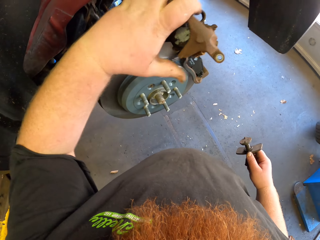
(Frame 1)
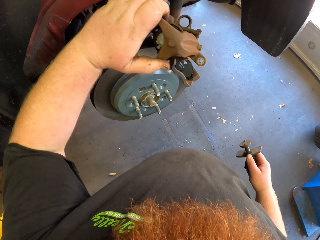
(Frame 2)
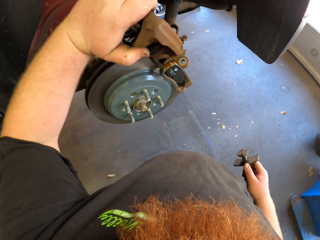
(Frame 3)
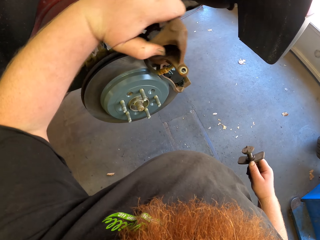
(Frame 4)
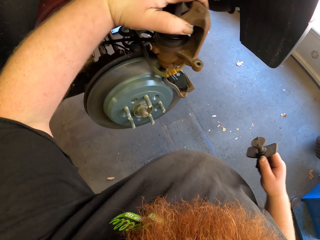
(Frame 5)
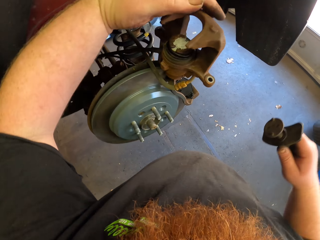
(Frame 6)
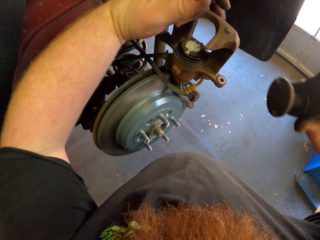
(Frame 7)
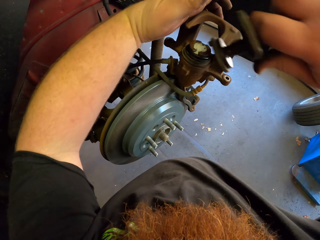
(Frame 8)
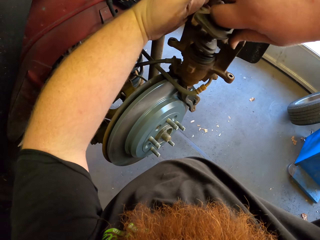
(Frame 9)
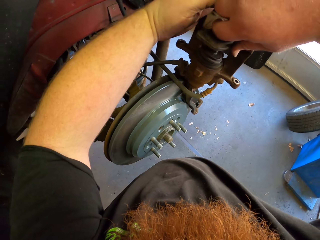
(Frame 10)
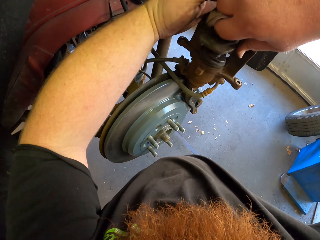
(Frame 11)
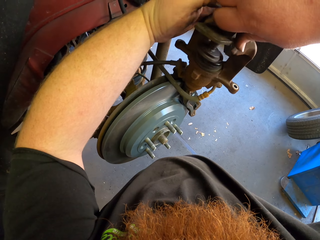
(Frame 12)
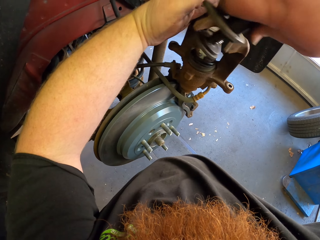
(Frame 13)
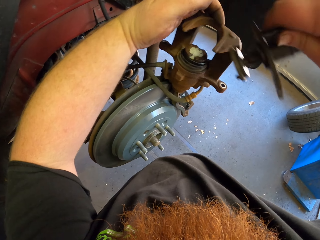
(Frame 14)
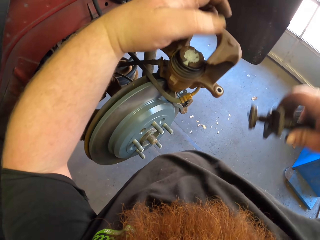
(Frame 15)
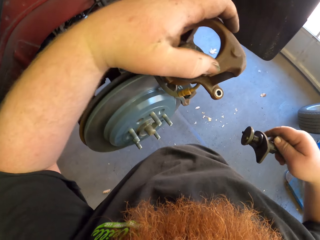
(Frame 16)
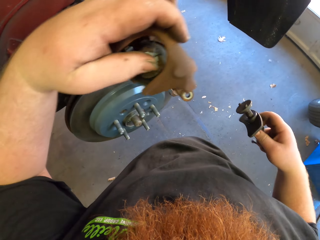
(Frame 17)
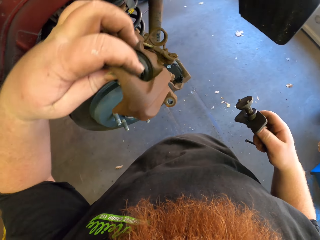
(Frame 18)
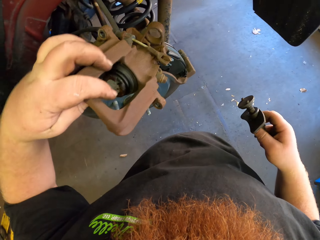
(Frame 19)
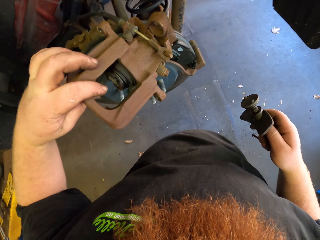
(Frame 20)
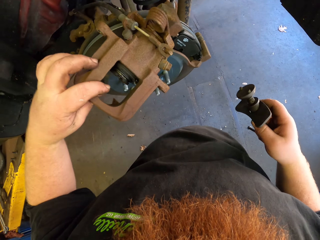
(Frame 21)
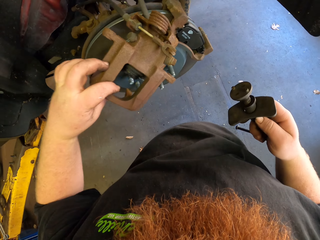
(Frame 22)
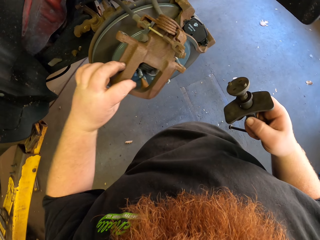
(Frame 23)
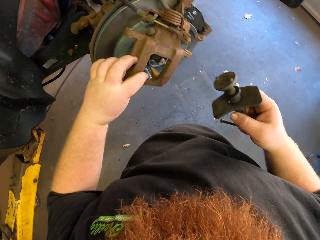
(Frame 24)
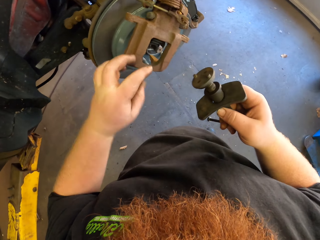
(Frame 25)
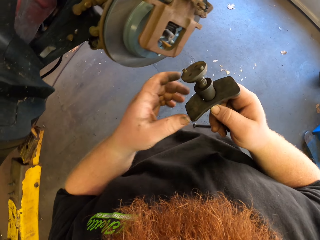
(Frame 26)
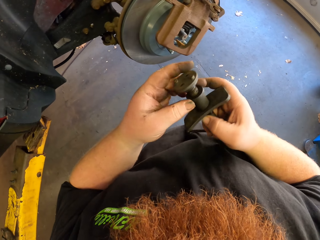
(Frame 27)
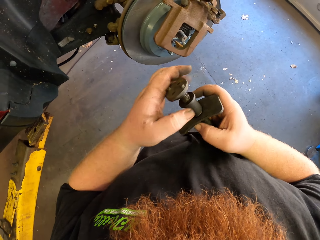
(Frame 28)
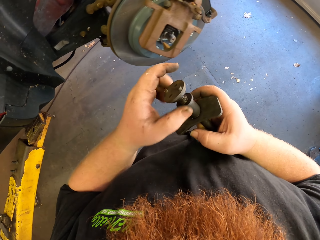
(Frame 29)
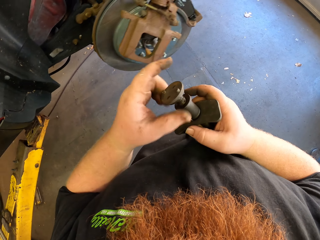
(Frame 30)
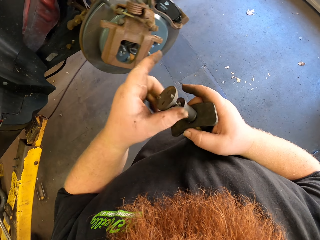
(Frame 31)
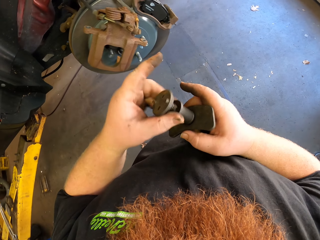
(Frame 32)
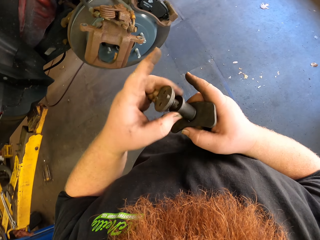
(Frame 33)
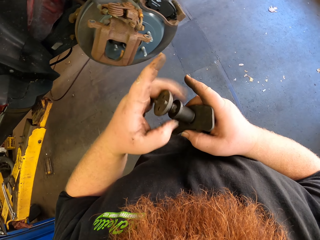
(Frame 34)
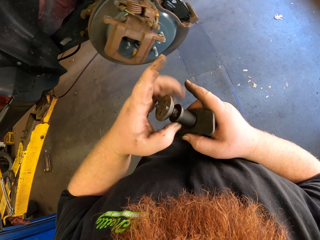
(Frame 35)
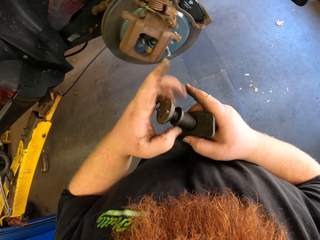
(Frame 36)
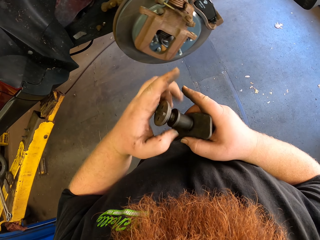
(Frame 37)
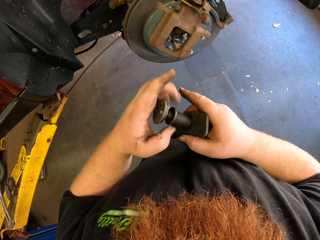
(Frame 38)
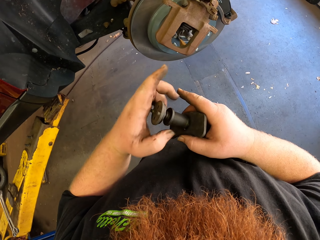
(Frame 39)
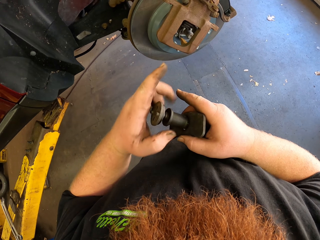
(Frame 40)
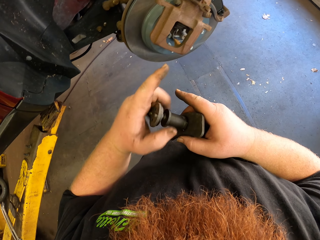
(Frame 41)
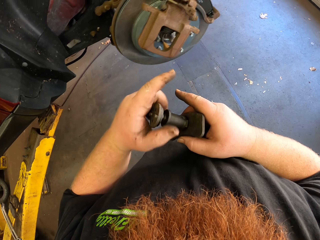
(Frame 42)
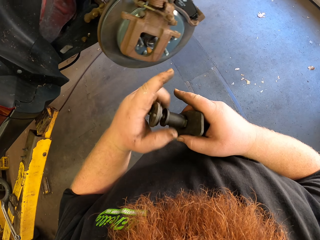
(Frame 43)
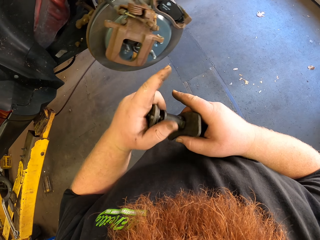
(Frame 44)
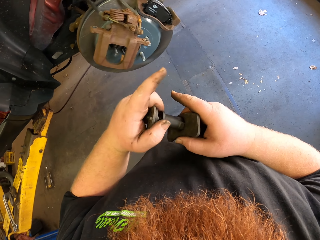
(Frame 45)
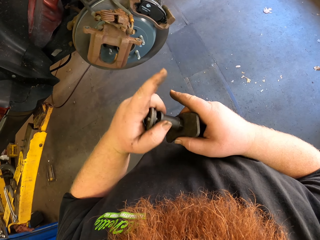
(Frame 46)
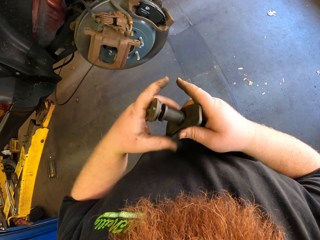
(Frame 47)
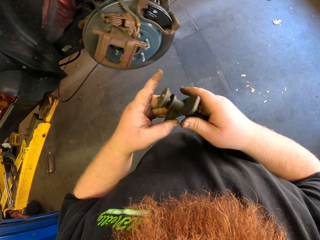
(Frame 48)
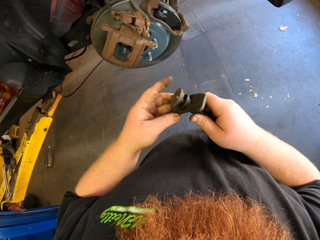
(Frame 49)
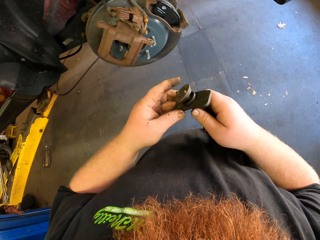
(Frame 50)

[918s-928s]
The camera wearer fixes the metal on part of the wheel hub with both hands. They rotate something. They fix the metal with both hands.

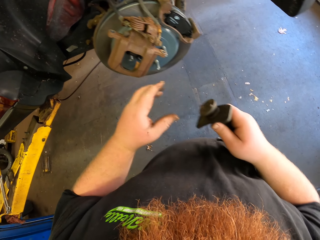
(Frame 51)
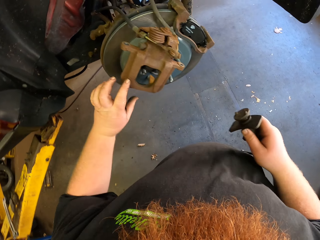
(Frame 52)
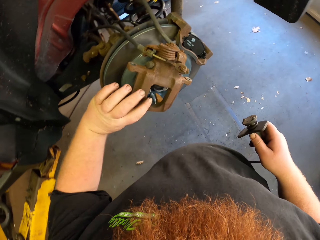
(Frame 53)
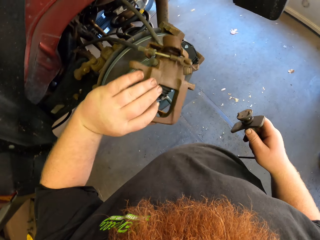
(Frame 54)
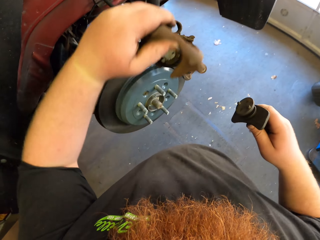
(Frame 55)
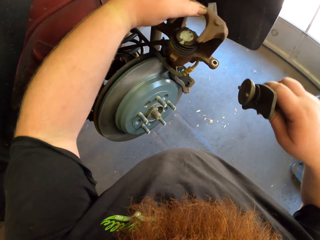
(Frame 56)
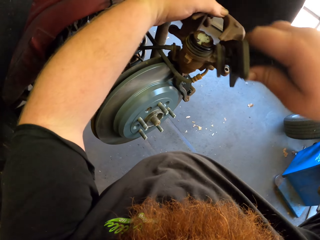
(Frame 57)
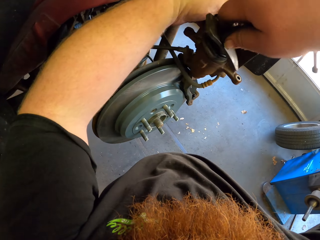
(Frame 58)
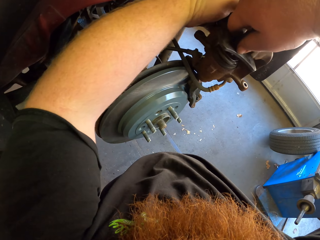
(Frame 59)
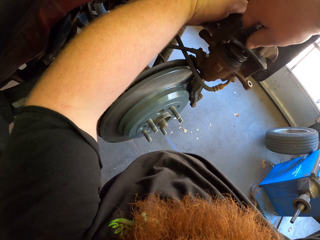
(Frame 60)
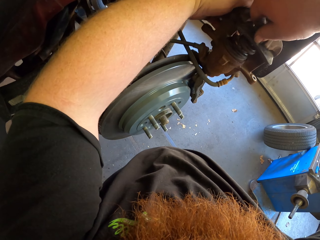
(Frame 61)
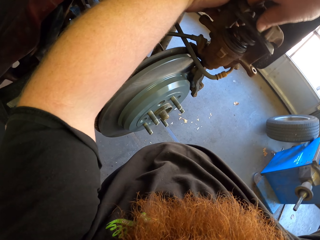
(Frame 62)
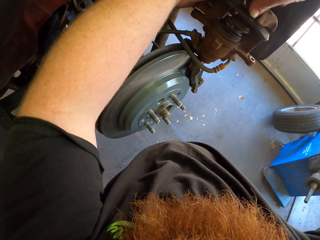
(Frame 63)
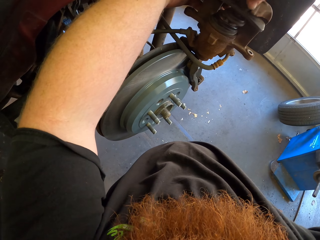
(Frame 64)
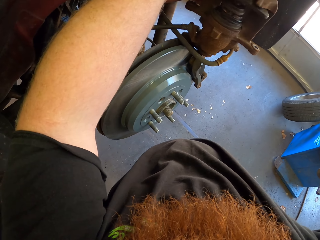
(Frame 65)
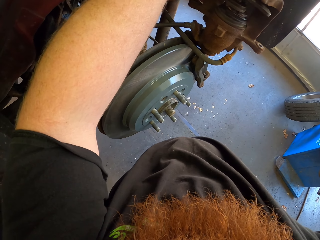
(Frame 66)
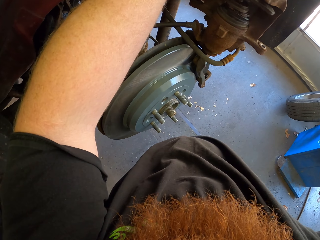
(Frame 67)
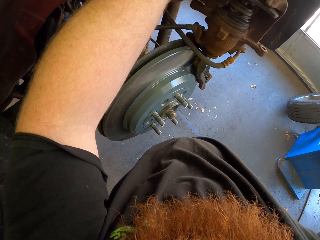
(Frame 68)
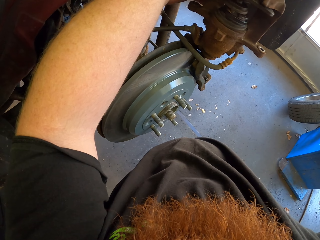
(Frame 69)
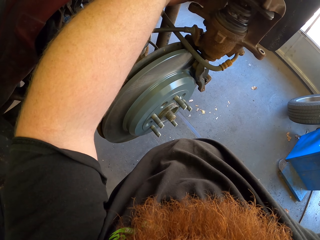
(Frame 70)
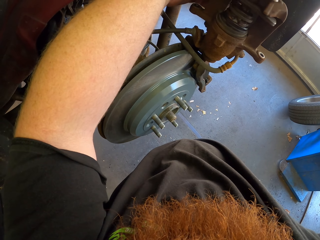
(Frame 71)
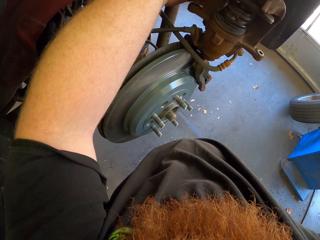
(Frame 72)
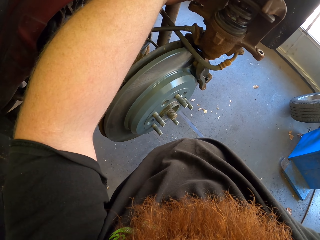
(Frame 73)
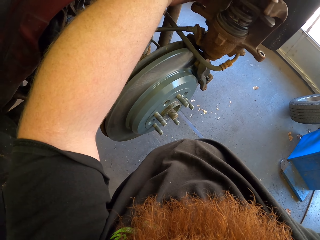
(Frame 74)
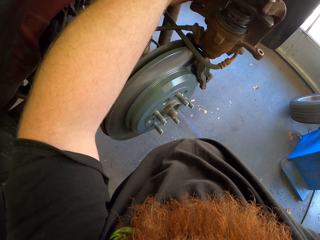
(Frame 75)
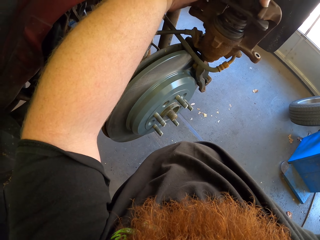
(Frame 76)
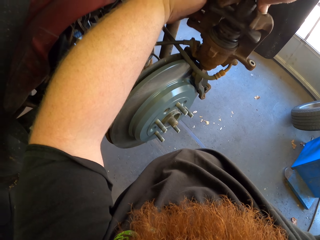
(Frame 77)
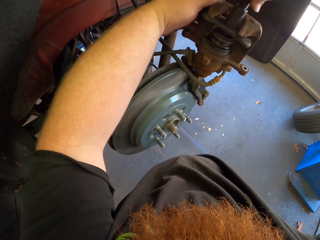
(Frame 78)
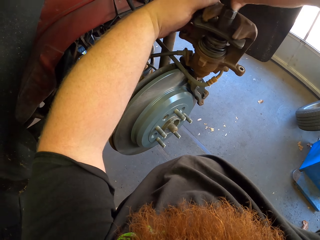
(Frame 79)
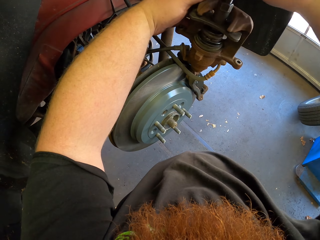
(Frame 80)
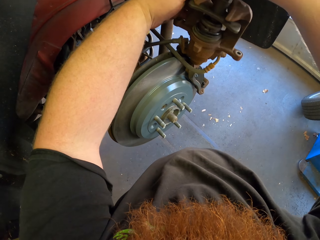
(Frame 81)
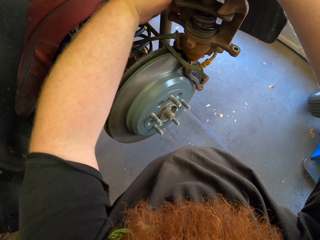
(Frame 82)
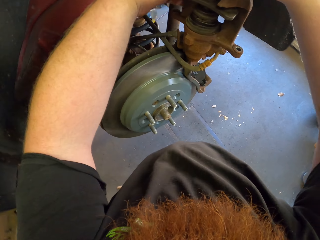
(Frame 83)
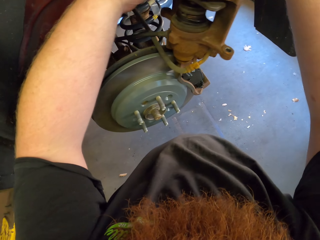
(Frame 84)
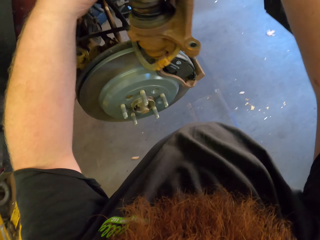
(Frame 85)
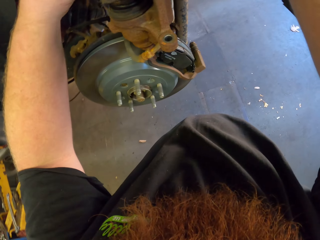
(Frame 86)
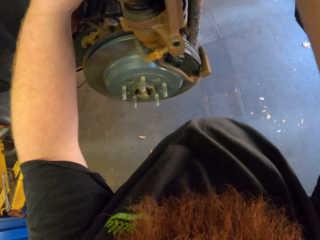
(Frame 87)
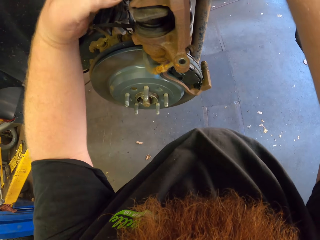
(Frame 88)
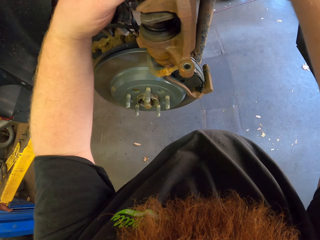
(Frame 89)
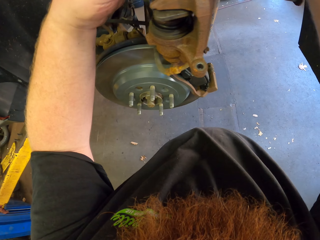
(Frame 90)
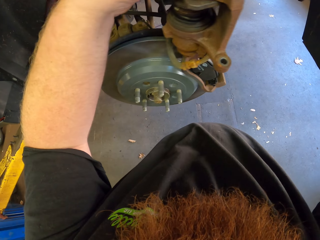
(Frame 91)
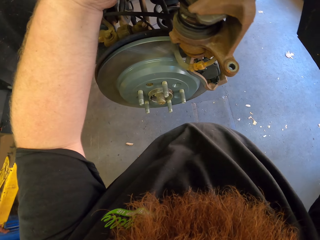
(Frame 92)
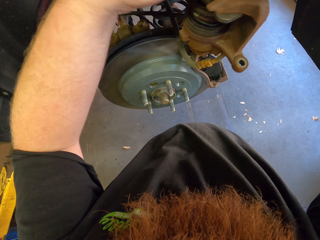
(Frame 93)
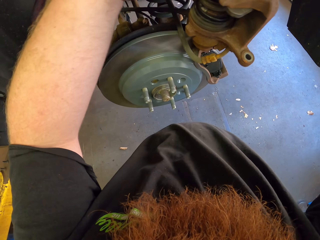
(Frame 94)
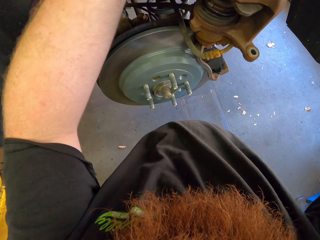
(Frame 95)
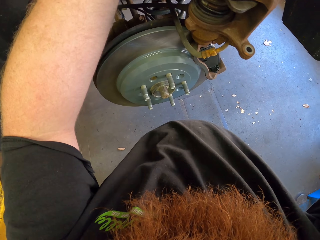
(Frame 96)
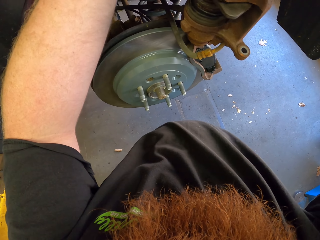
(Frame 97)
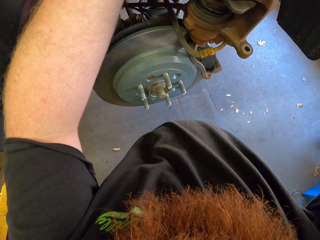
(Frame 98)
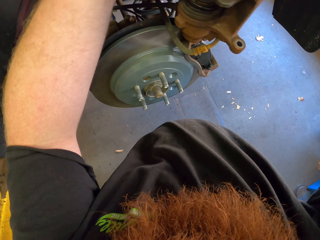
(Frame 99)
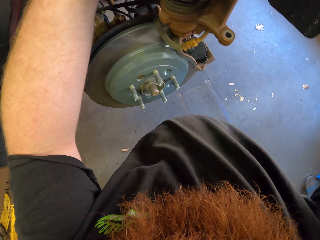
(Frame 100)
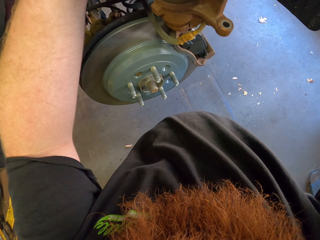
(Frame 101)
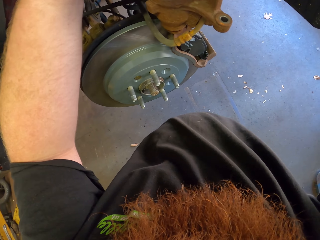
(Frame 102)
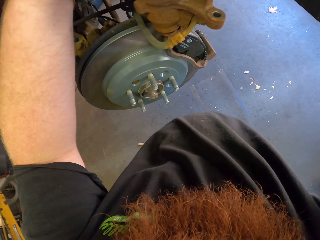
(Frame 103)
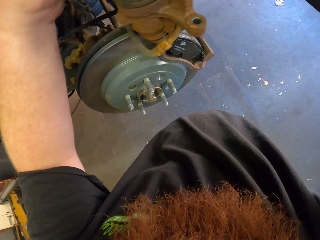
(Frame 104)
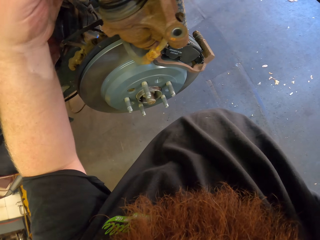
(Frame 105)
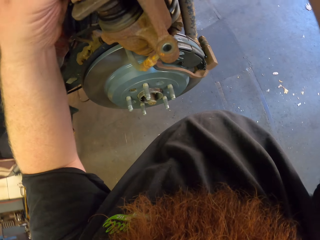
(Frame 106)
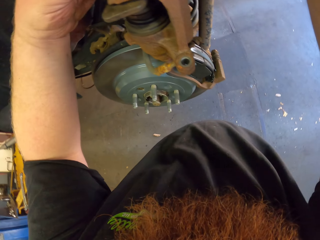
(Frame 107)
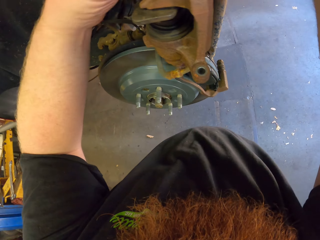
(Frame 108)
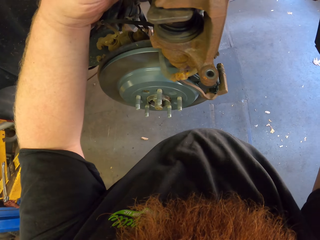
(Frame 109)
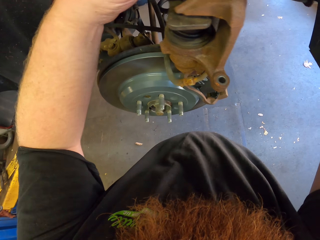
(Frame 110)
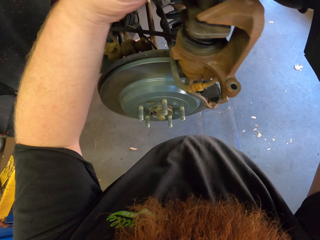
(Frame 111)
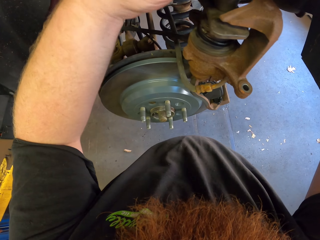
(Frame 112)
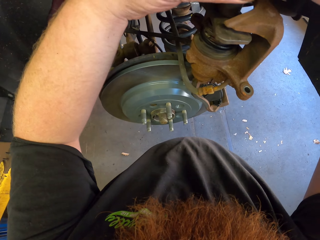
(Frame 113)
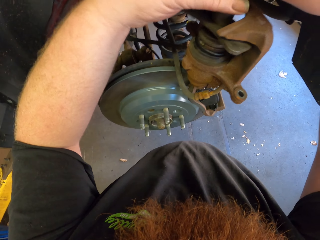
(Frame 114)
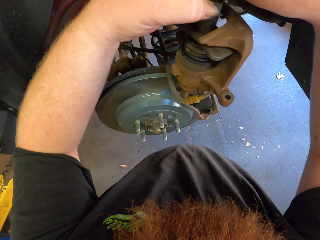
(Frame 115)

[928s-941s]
The camera wearer touches part of the hub wheel. They fix the car wheel with the left hand. They fix the metal on part of the hub wheel with both hands.
